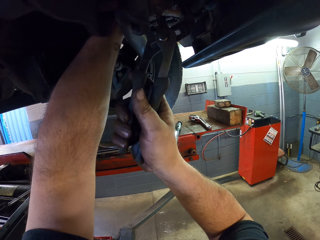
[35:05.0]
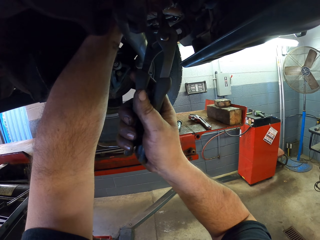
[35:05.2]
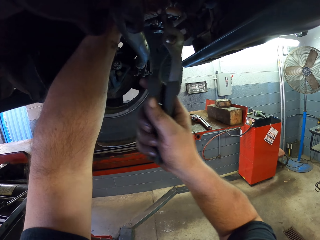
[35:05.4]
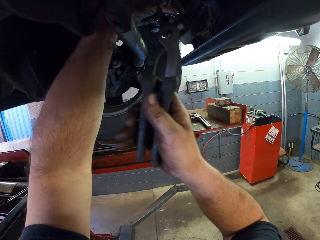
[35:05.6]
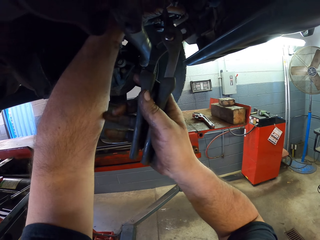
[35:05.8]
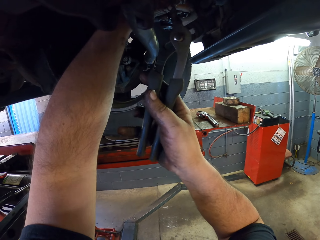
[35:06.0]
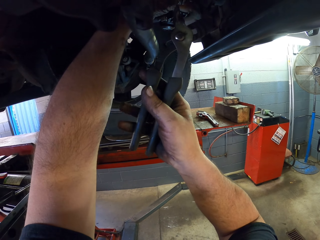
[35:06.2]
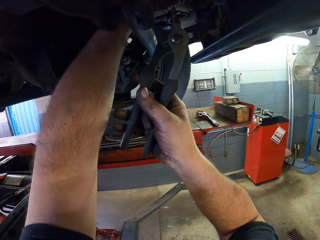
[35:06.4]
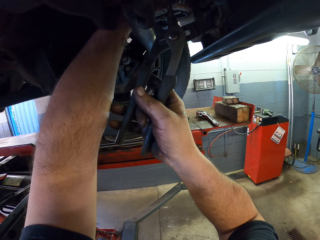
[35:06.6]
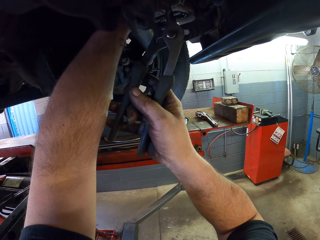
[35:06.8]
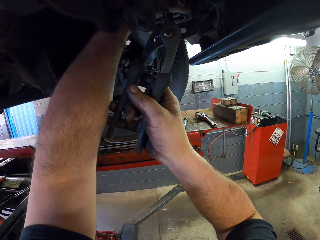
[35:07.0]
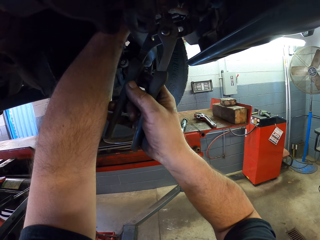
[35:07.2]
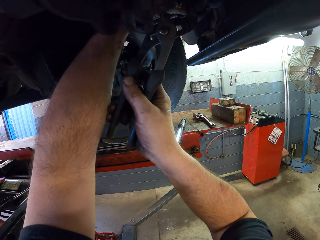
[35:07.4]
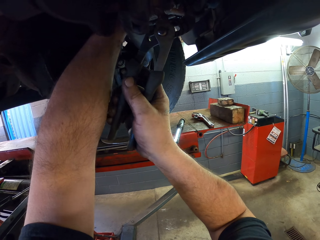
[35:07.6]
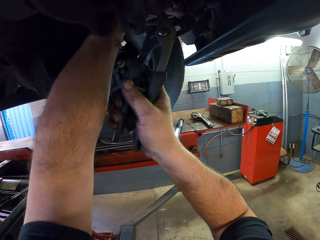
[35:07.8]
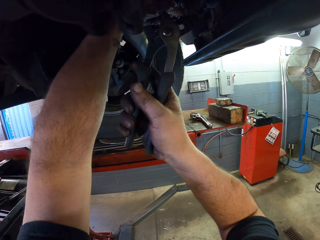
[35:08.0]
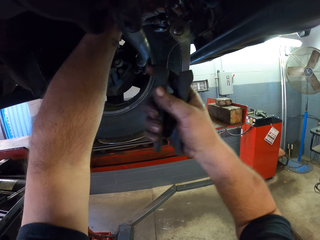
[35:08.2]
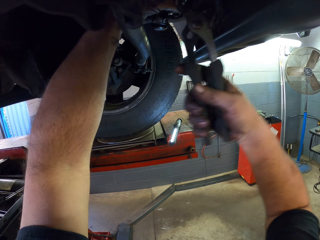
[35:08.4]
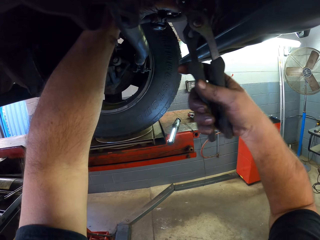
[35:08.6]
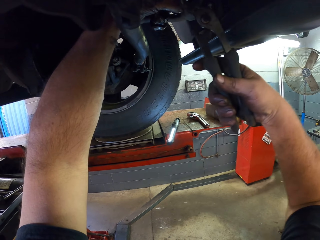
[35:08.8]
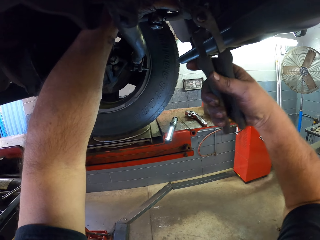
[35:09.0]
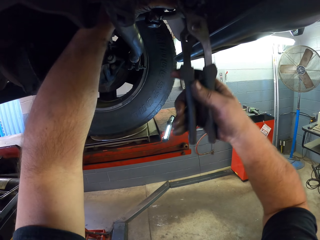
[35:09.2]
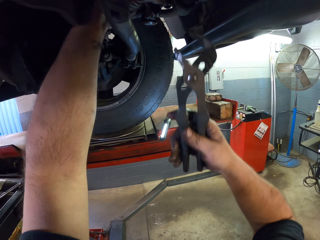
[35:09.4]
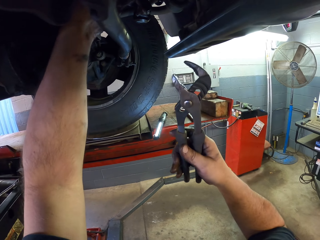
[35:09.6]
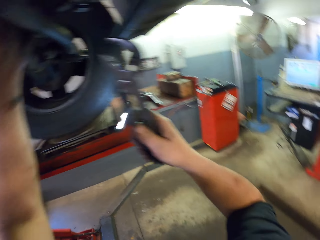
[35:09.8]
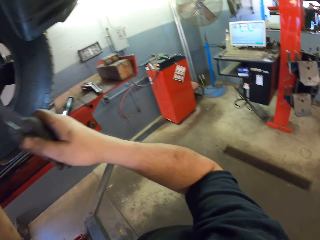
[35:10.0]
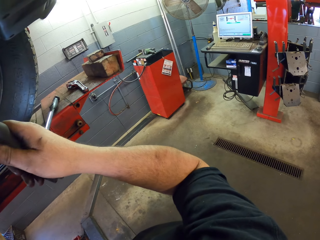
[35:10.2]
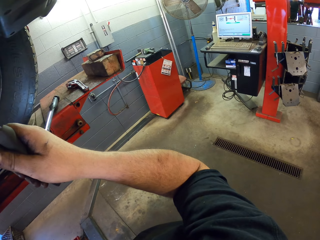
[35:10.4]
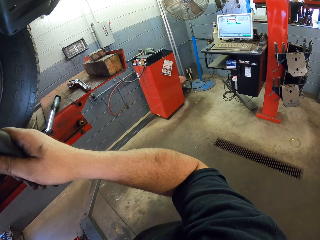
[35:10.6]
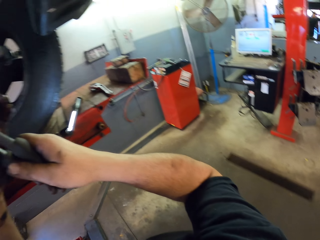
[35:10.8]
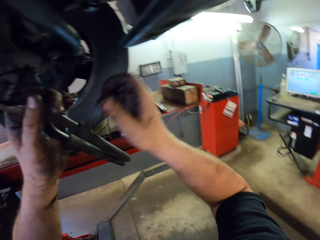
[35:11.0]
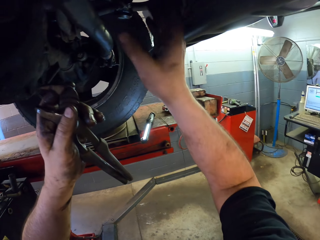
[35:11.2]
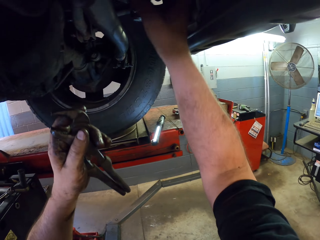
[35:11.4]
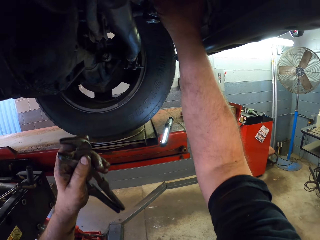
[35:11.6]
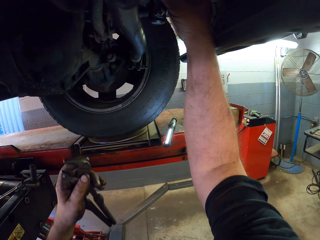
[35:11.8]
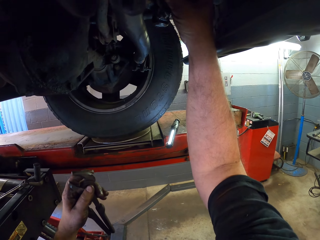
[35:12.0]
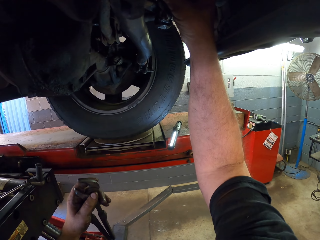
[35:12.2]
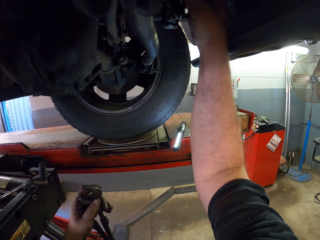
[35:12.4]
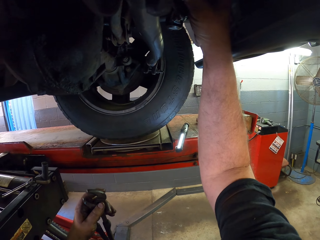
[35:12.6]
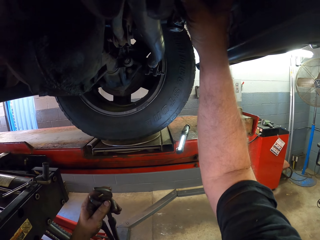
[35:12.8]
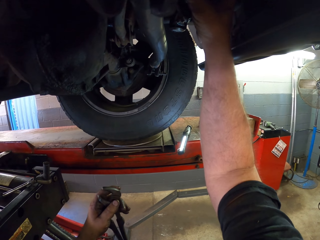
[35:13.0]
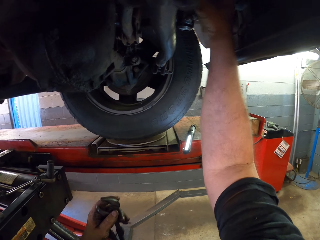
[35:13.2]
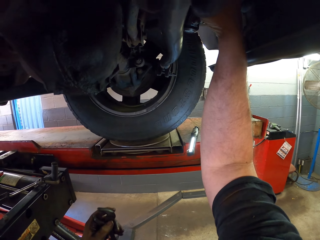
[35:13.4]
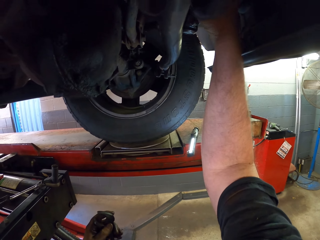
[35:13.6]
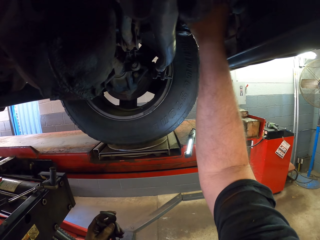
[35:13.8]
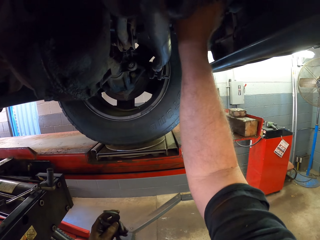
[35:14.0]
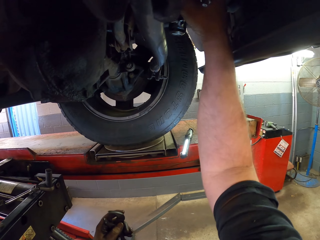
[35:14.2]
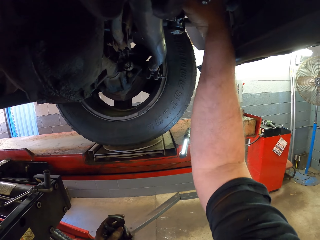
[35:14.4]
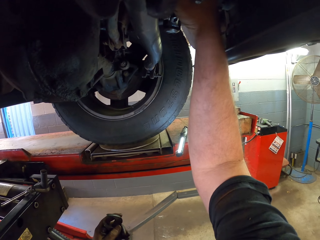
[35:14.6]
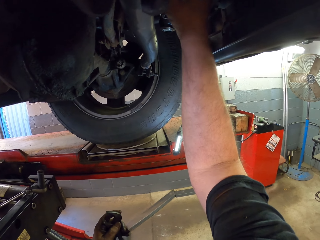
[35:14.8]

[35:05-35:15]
The camera wearer touches the pliers. They stop using the locking pliers. They use a hand to tighten. They fix the wheel hub spare part.

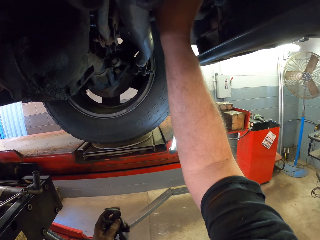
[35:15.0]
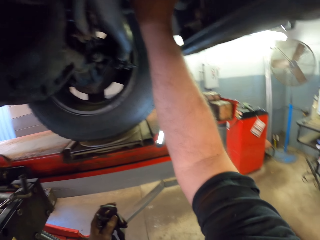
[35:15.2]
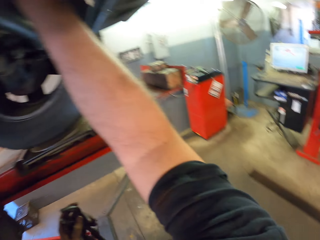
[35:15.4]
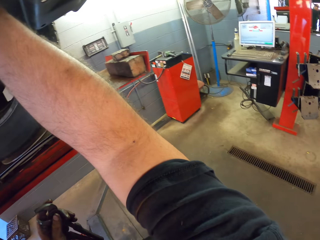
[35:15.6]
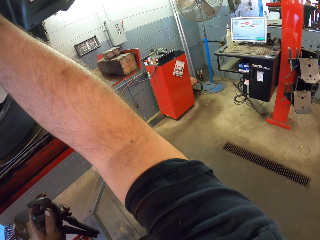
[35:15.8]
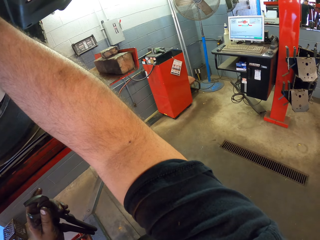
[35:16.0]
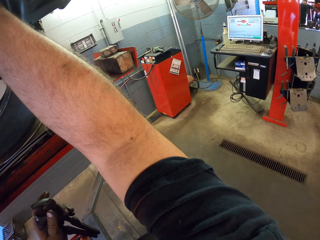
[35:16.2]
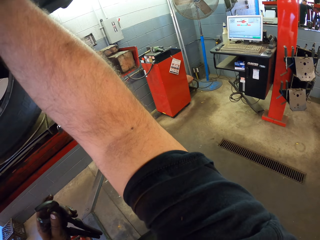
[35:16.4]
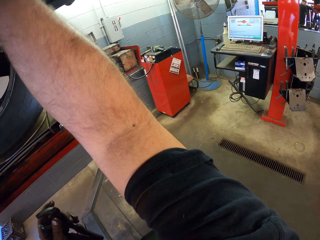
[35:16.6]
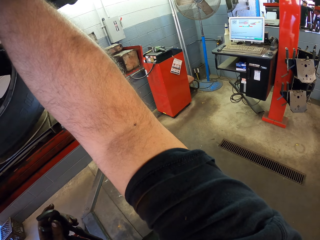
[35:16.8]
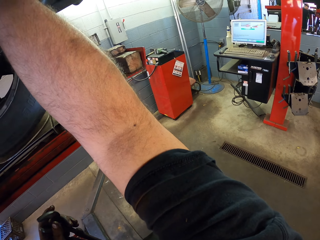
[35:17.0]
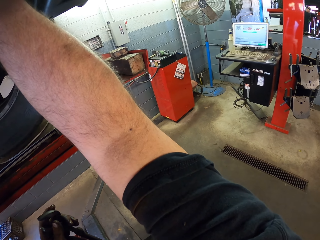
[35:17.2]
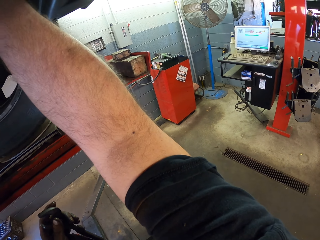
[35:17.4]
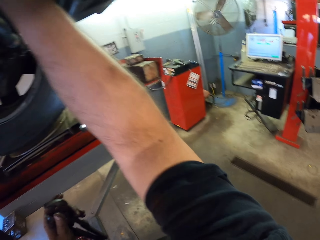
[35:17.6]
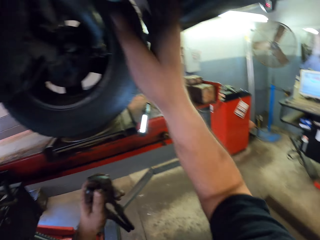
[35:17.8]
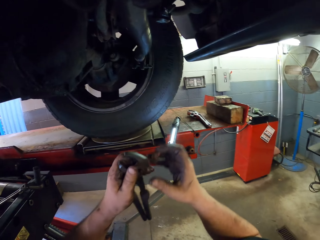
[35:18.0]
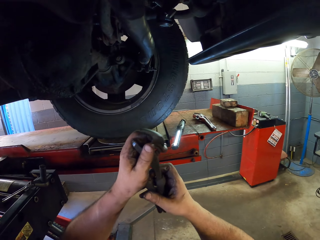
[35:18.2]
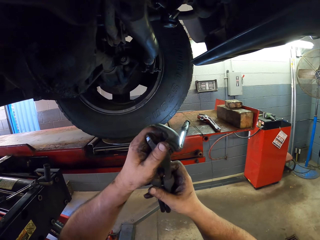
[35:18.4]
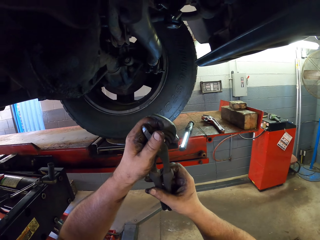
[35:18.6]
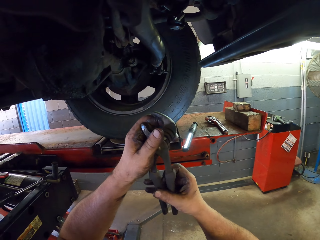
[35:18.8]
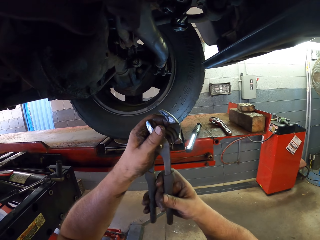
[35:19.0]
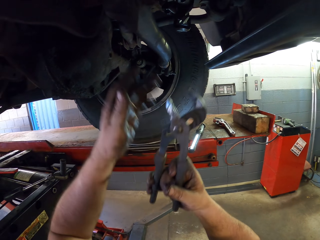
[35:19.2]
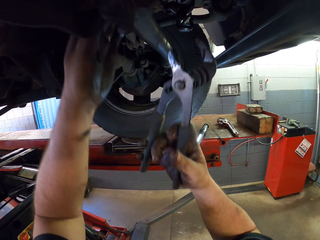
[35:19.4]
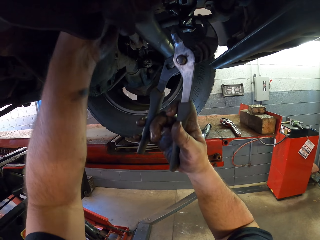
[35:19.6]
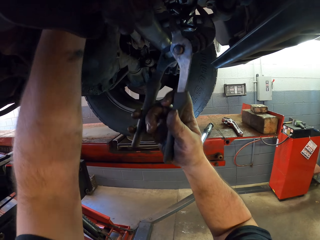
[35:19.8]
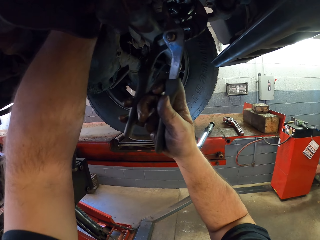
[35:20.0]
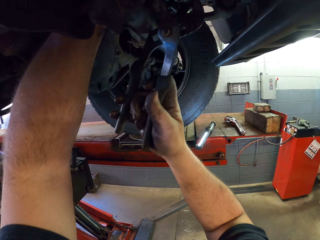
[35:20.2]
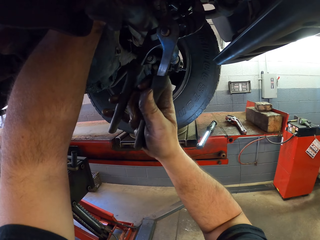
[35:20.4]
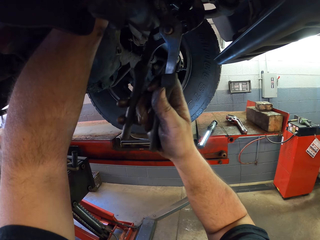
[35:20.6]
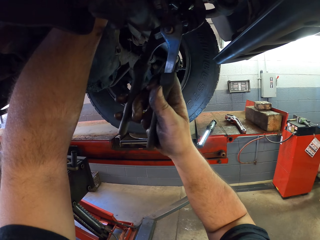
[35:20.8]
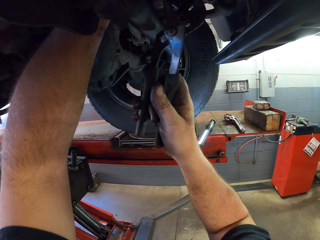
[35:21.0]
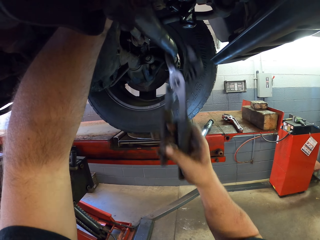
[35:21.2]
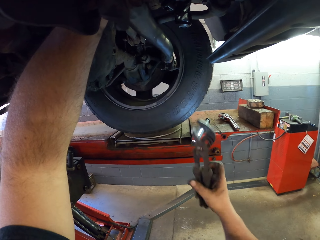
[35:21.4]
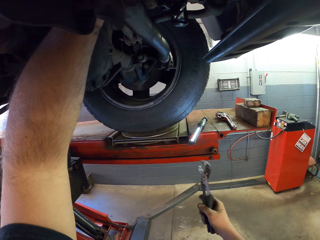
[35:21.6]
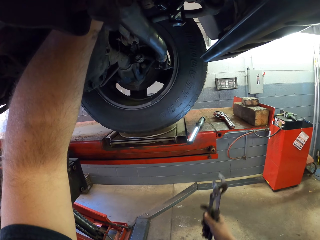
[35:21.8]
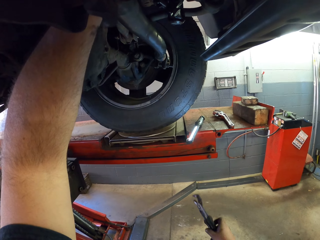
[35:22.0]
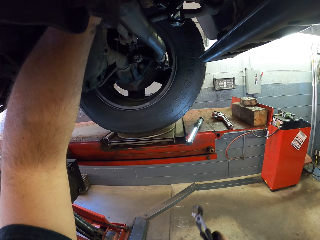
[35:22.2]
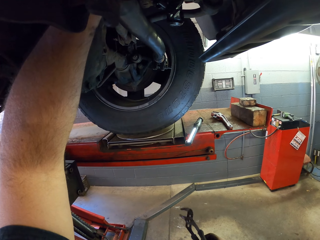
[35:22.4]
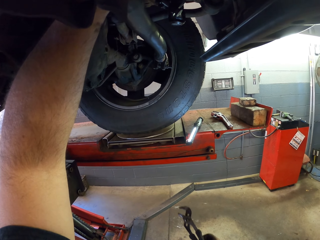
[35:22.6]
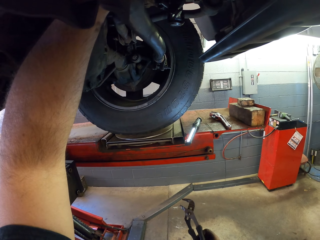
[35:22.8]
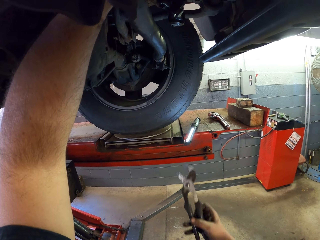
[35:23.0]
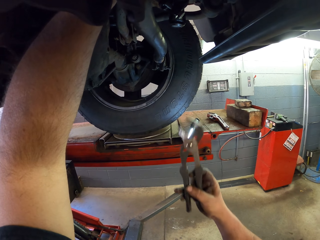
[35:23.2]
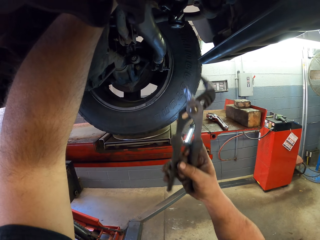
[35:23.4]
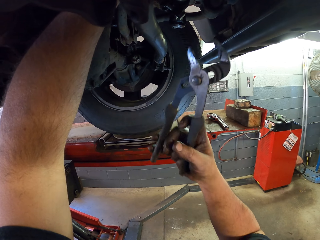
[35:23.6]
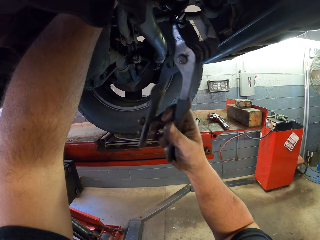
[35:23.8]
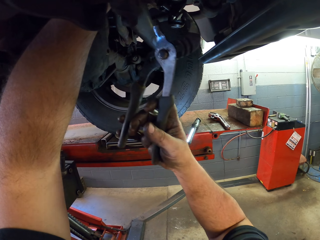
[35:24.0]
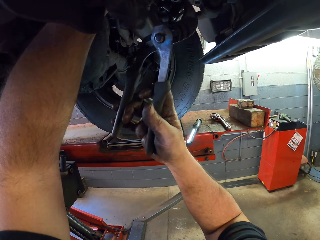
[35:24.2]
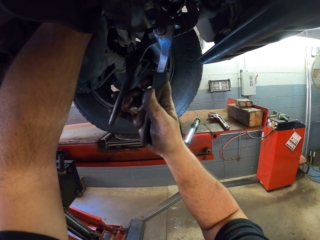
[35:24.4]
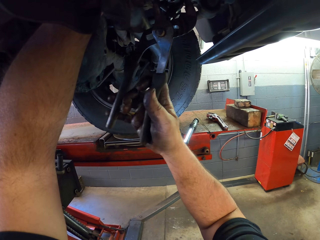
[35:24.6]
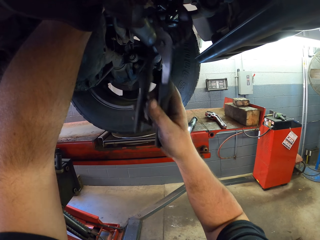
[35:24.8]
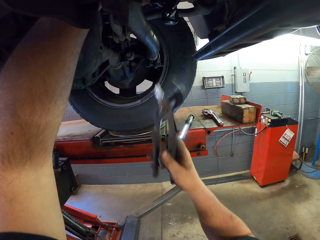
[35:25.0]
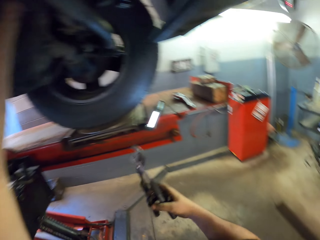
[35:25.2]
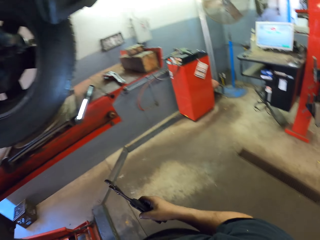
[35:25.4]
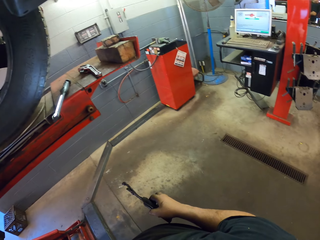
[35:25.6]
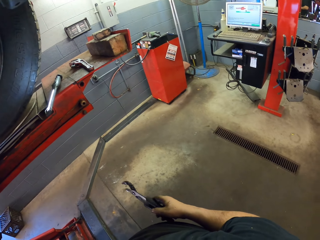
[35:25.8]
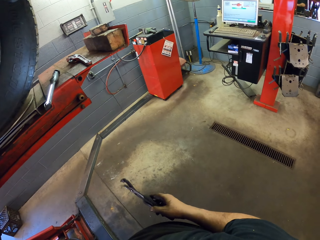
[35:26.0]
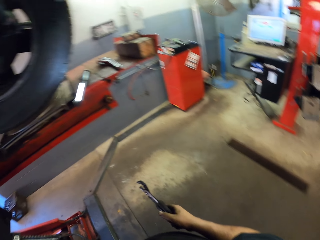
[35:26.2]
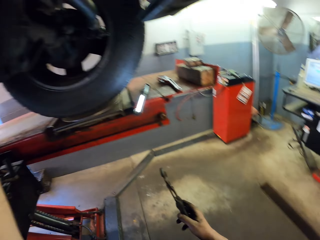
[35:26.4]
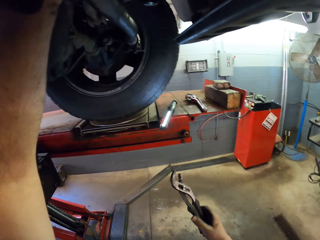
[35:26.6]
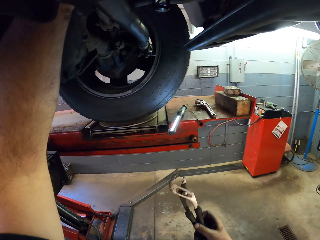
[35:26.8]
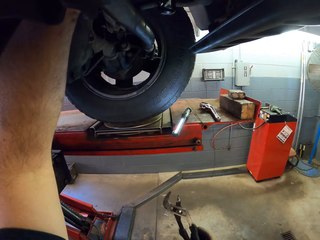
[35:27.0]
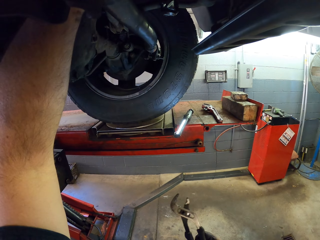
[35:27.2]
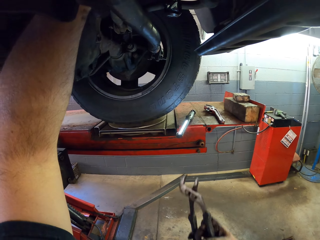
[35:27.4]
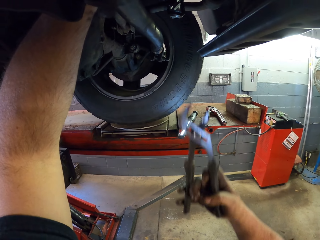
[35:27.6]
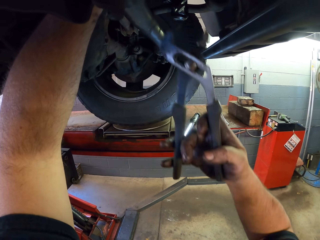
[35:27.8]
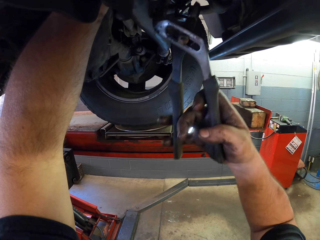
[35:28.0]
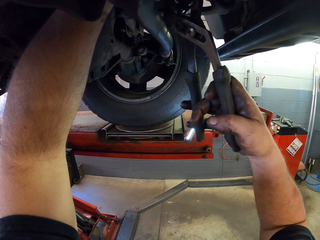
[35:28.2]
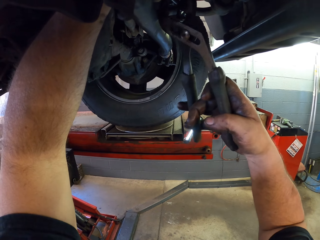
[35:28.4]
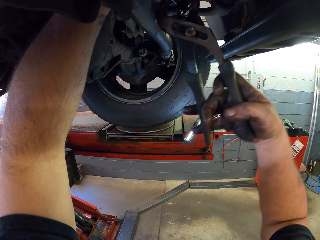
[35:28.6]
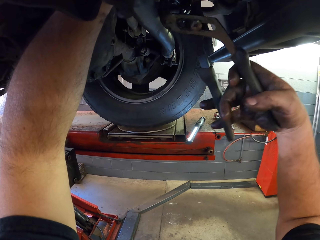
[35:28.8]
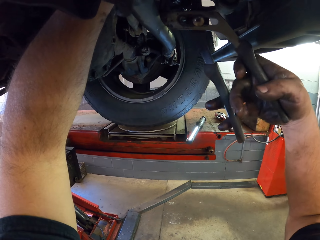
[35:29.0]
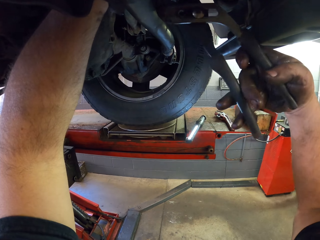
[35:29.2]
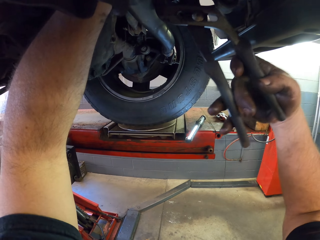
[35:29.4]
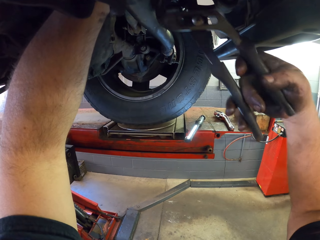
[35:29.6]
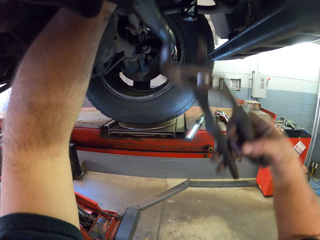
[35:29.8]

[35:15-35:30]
The camera wearer interacts with a man. They look under the car. They touch the pliers. They fix the wheel hub spare part. They grip something with the locking pliers. They stop using the locking pliers. They put the pliers down. They grip something with the locking pliers. They fix the wheel hub spare part. They put the pliers down. They interact with the man. They look under the car. They grip something with the locking pliers. They fix the wheel hub spare part.
